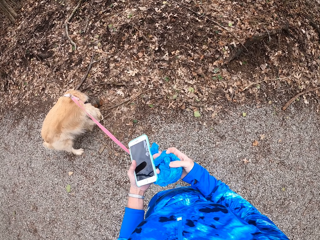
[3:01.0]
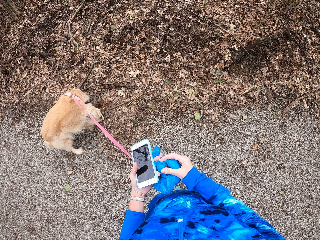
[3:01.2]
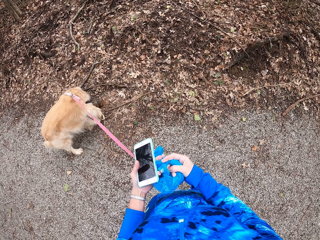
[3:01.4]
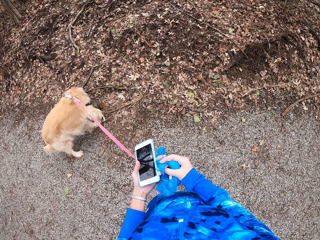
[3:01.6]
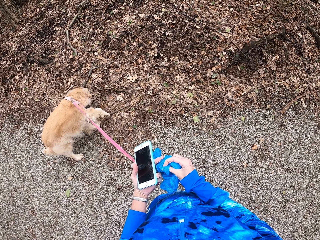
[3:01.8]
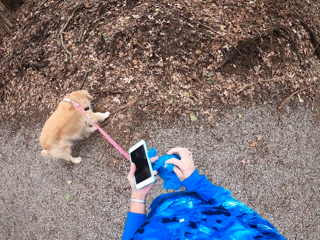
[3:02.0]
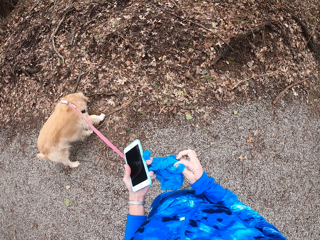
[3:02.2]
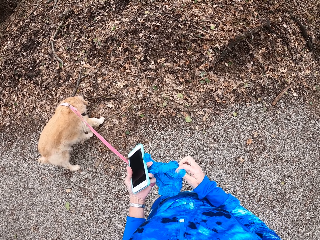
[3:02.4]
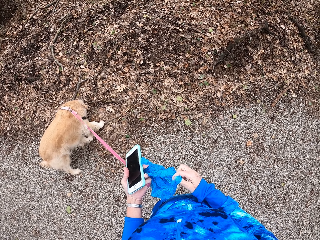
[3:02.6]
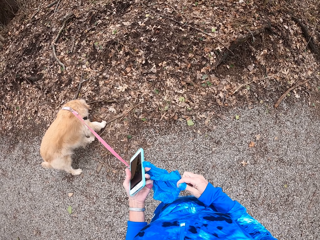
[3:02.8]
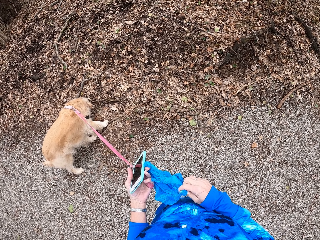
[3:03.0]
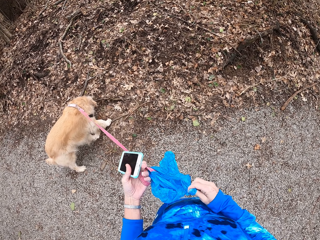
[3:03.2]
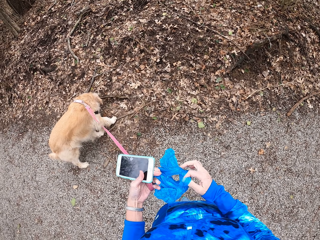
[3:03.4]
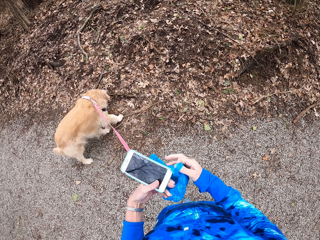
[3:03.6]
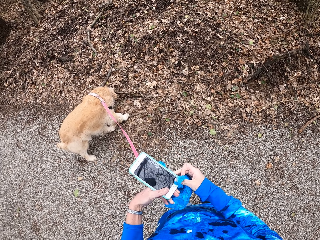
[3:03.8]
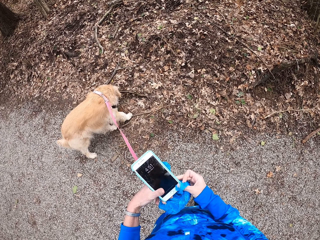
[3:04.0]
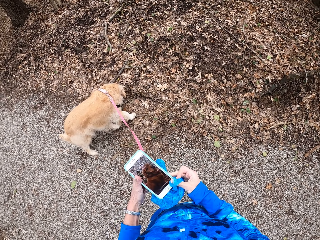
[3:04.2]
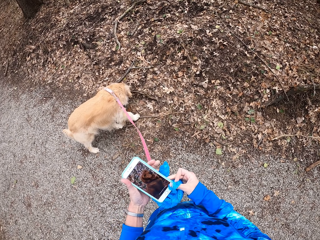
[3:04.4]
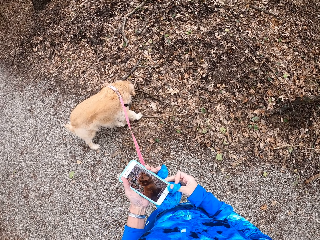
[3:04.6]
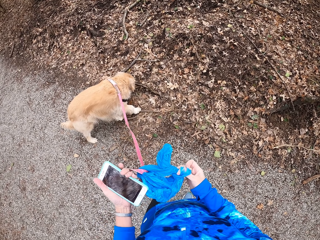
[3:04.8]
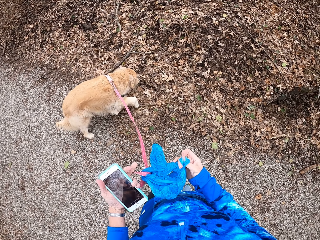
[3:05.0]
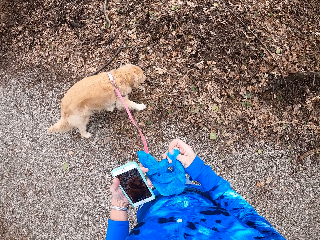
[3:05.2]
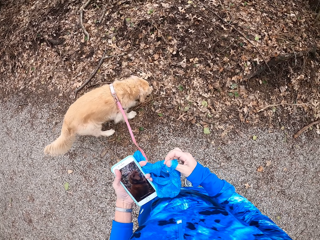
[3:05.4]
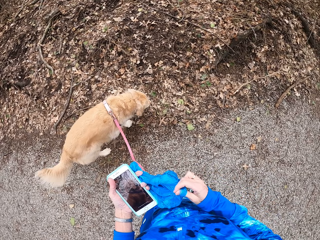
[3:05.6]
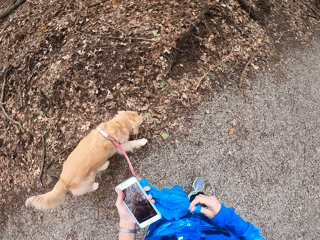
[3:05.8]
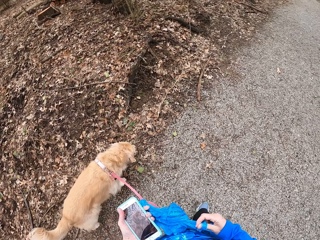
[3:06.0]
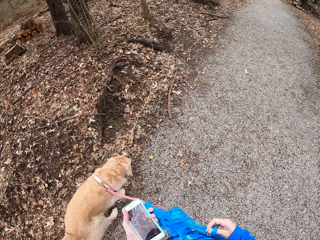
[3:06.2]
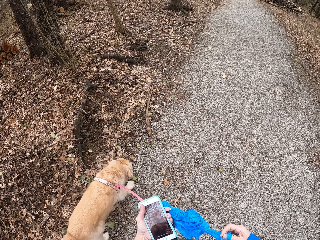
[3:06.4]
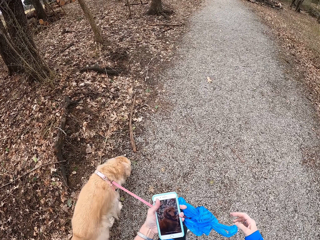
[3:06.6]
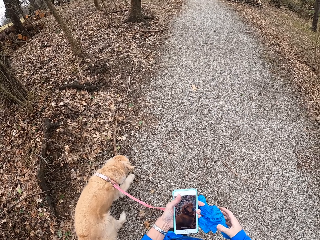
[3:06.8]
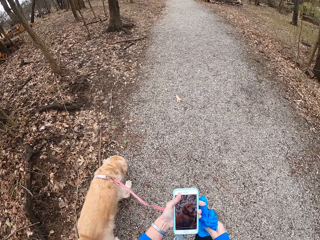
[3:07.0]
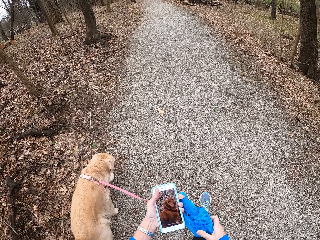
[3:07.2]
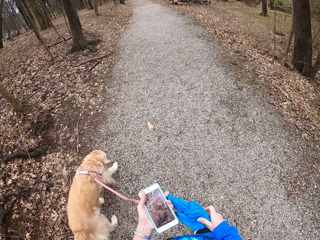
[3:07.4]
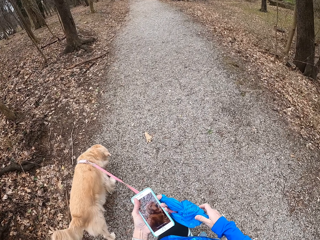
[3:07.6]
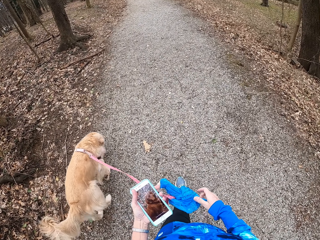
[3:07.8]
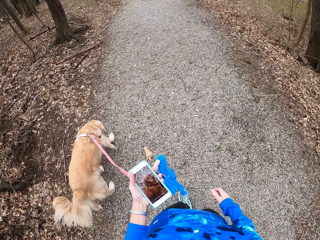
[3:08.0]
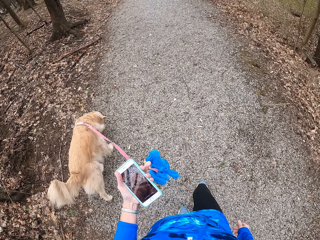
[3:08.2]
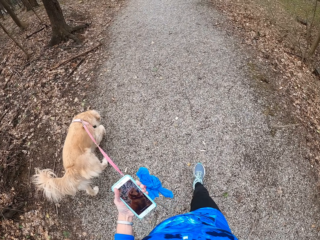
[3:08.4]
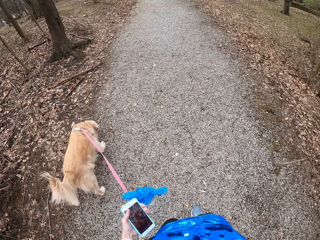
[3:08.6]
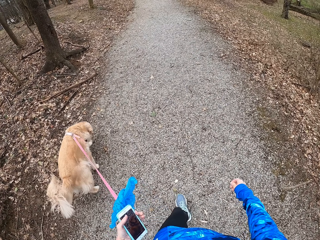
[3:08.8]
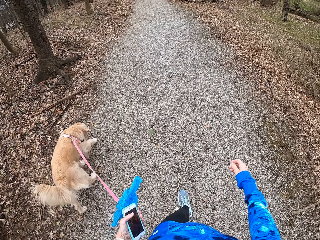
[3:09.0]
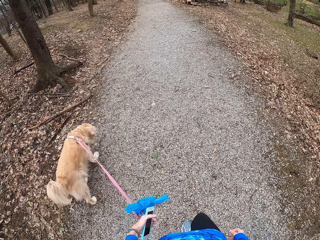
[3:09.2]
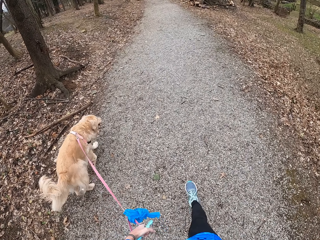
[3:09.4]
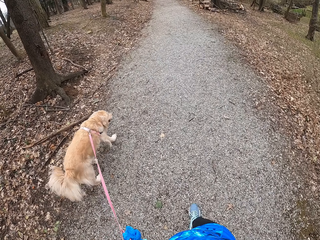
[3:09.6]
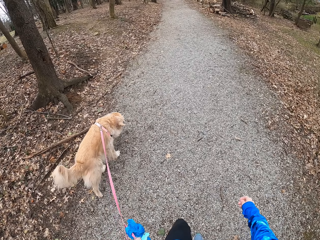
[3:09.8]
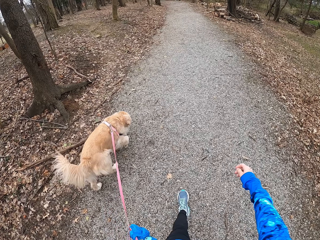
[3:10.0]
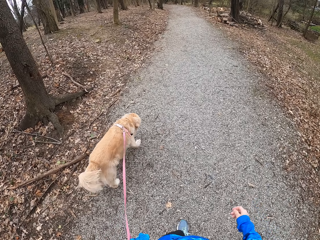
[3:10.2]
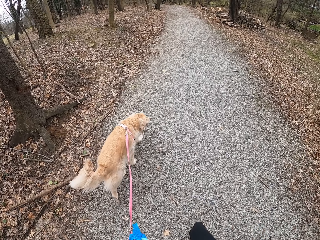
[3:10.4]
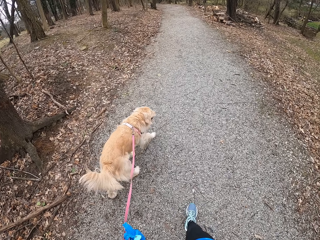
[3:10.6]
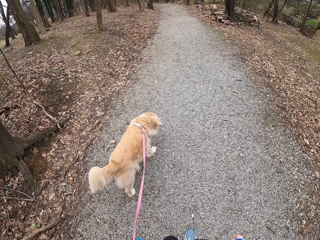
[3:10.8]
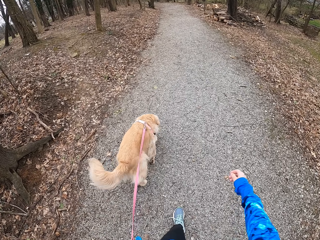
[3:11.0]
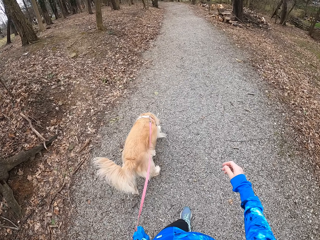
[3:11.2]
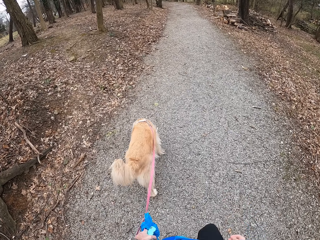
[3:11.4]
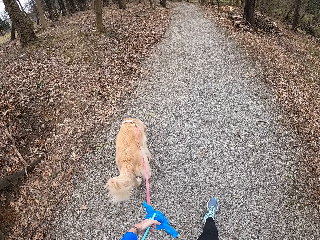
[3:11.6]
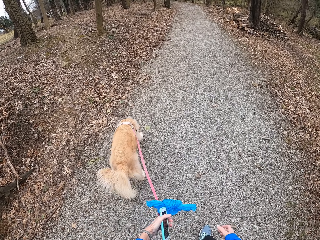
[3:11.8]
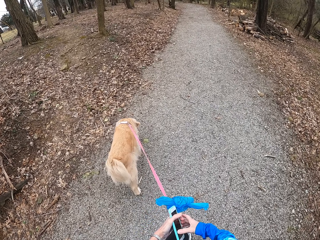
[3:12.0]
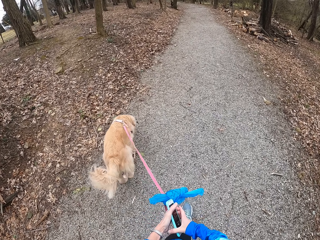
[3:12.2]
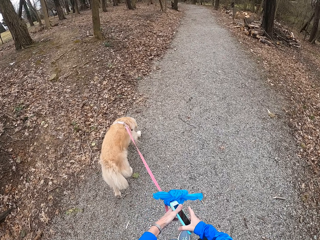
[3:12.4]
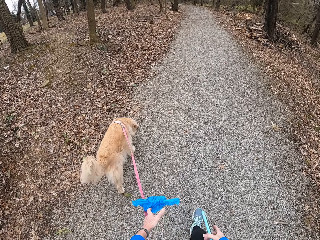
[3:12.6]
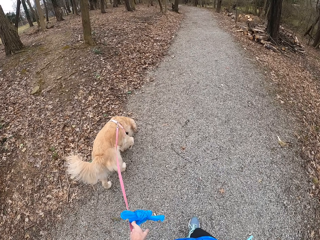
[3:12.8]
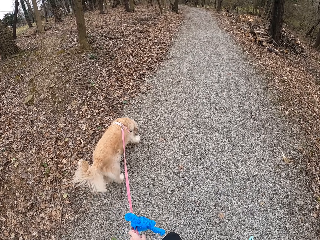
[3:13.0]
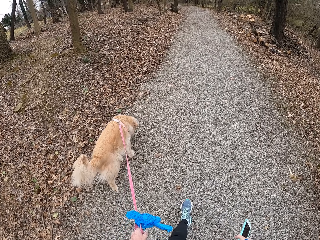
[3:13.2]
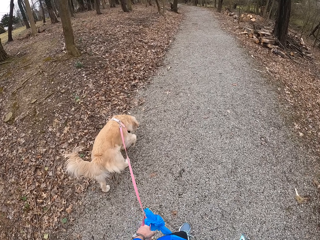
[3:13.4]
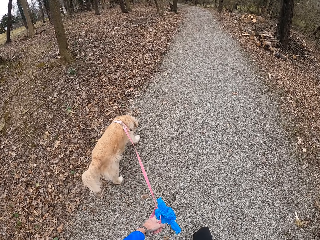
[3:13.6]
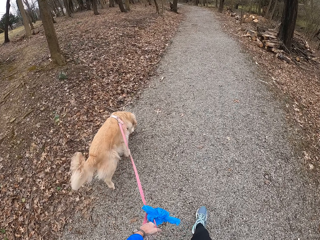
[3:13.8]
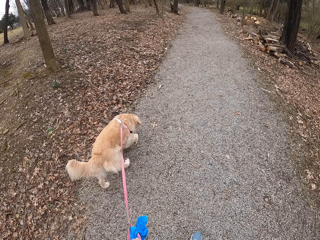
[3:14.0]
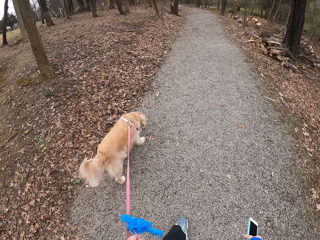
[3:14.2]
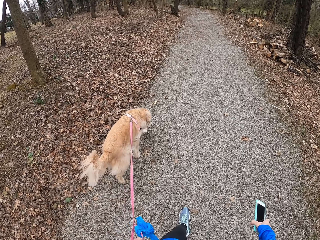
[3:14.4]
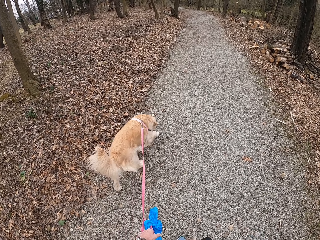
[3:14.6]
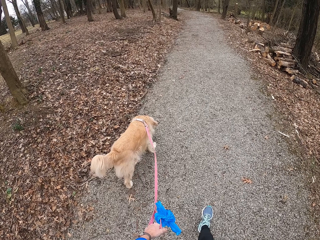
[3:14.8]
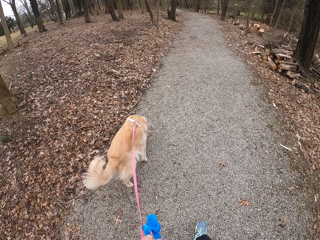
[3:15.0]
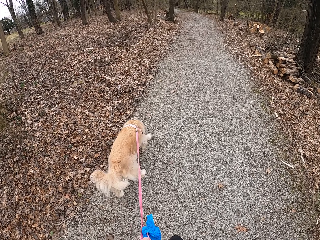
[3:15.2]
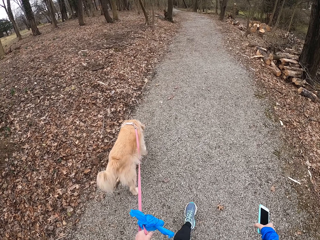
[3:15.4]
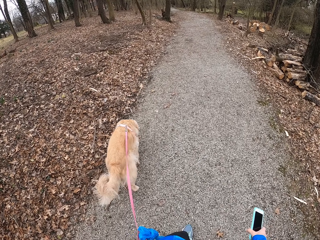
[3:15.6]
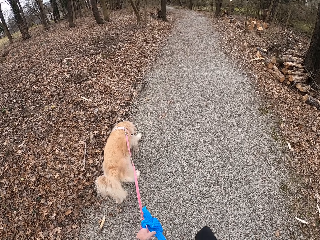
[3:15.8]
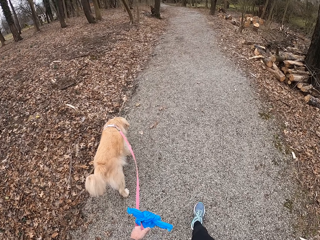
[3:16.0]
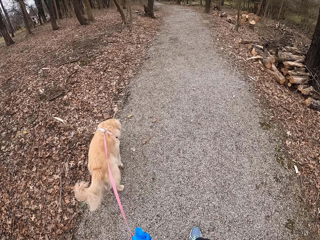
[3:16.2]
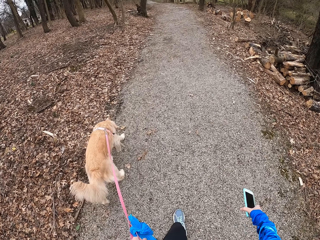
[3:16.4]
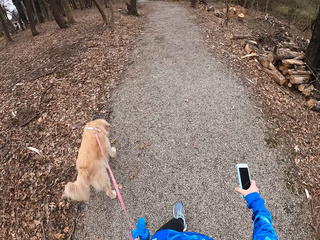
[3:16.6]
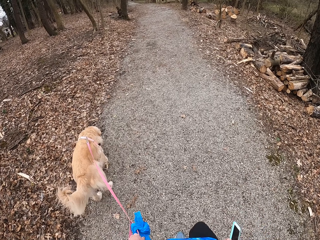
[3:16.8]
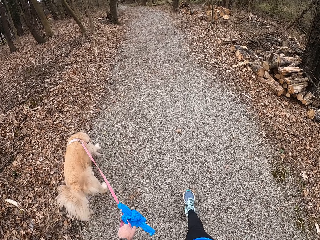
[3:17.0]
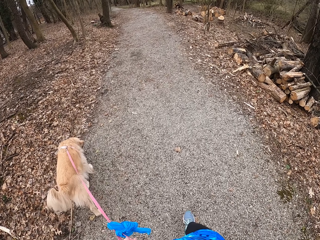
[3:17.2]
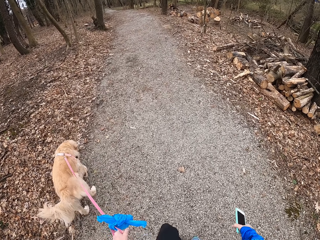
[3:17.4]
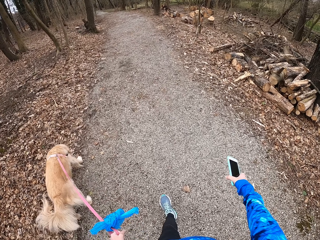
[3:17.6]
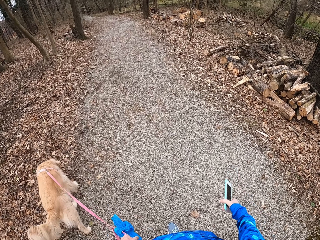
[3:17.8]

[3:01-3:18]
The camera wearer walks on the pathway with a chihuahua. They exchange the phone to the right hand. They walk on the path.

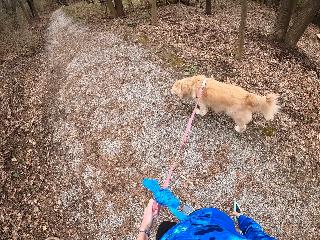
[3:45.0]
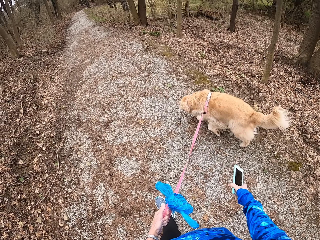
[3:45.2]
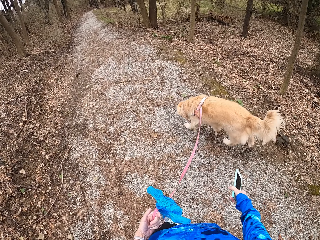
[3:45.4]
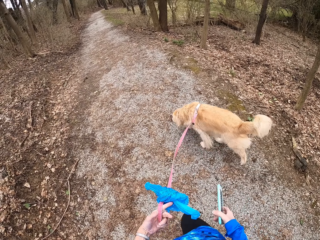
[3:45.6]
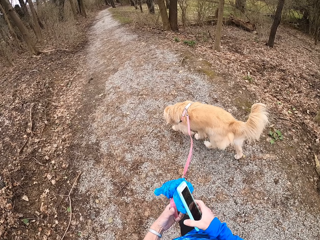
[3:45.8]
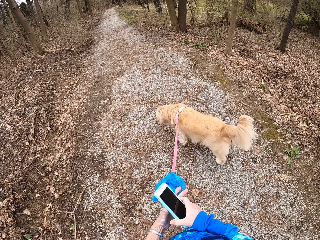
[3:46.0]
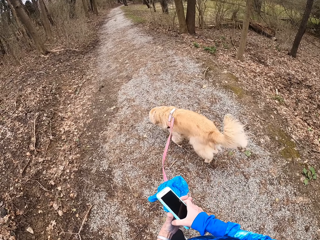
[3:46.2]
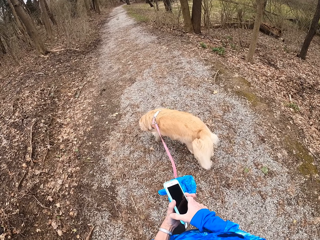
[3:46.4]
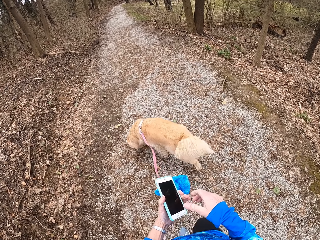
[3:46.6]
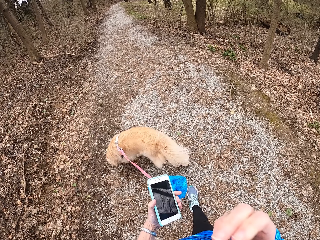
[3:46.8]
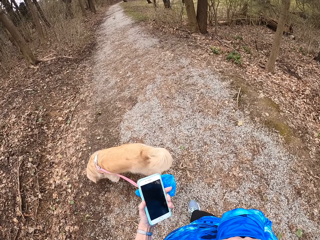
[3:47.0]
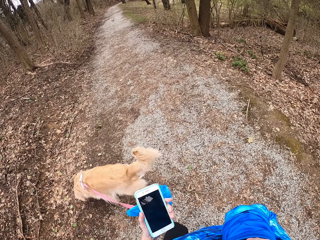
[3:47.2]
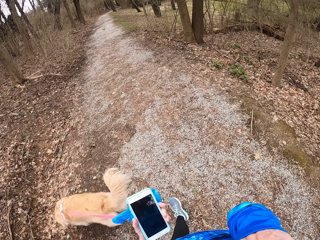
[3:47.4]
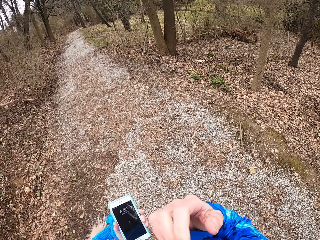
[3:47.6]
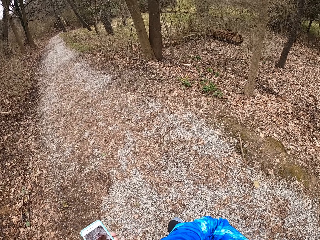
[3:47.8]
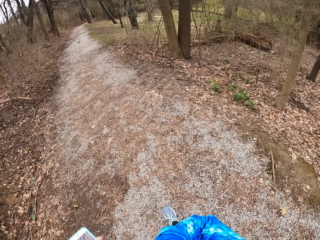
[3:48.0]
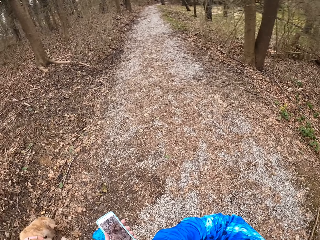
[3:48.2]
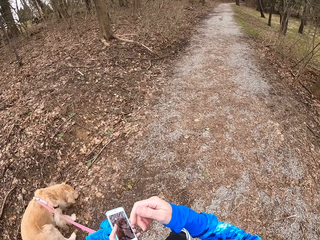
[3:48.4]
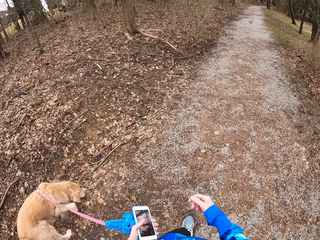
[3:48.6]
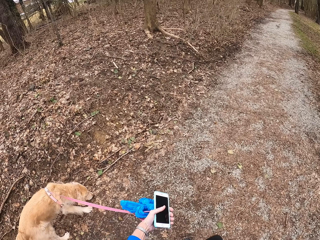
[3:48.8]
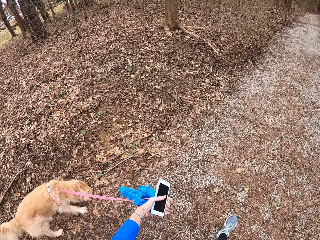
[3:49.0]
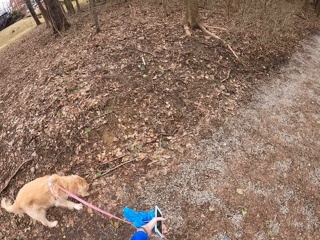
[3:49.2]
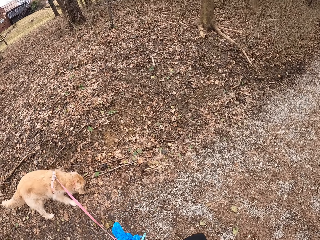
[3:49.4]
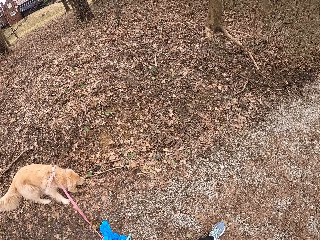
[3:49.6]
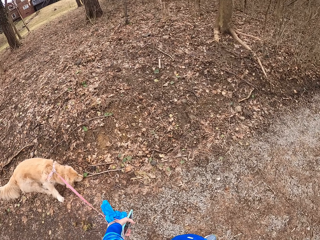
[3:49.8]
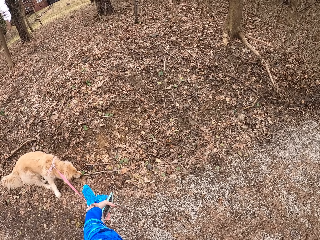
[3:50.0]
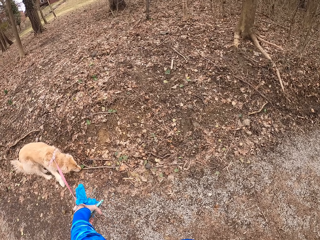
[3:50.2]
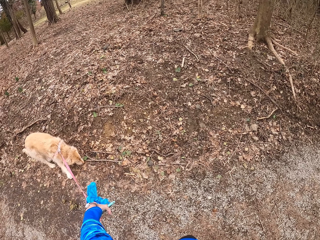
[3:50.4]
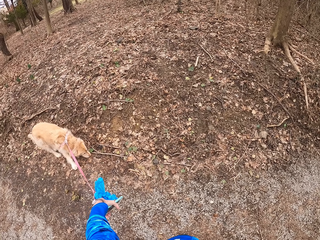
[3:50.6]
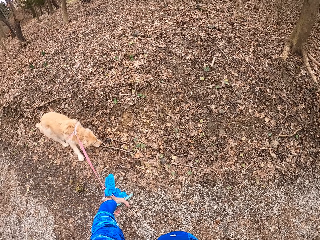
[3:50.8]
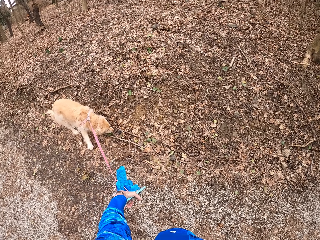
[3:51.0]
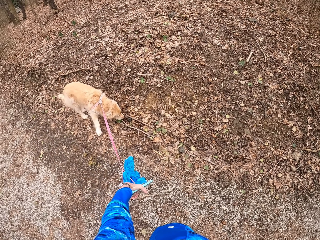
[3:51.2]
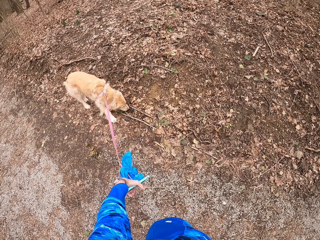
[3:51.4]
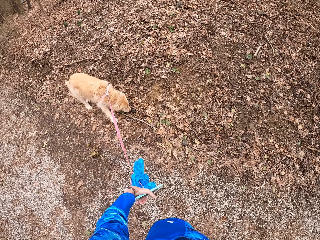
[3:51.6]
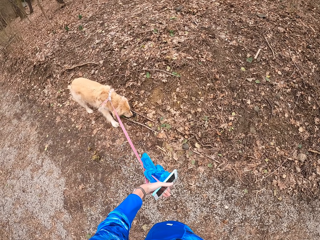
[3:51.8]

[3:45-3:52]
The camera wearer exchanges the phone to the left hand. They walk on the path.
